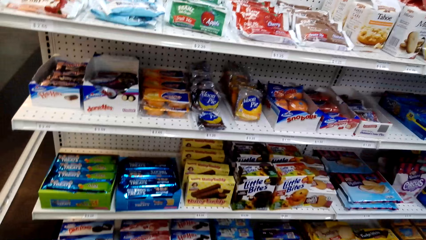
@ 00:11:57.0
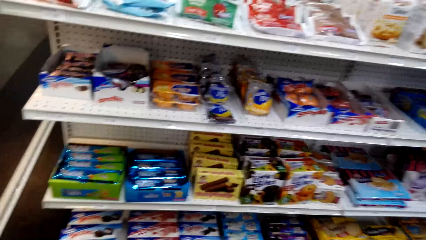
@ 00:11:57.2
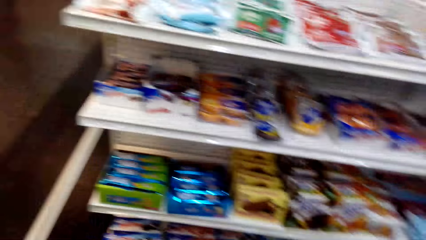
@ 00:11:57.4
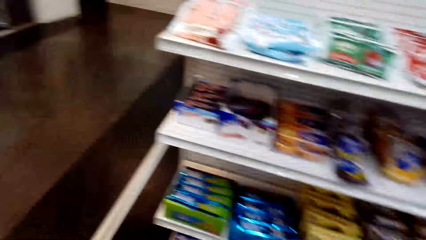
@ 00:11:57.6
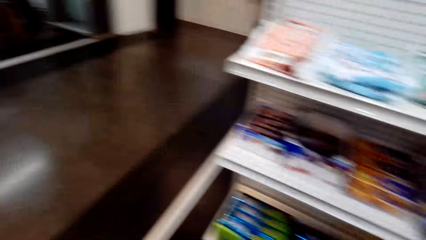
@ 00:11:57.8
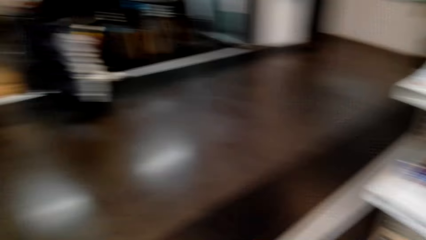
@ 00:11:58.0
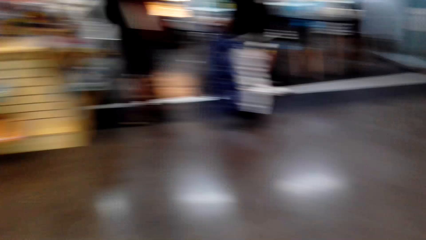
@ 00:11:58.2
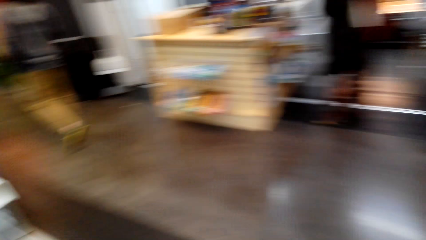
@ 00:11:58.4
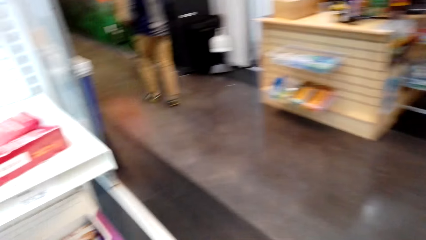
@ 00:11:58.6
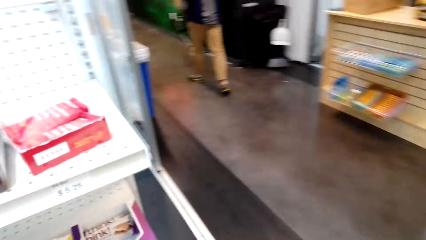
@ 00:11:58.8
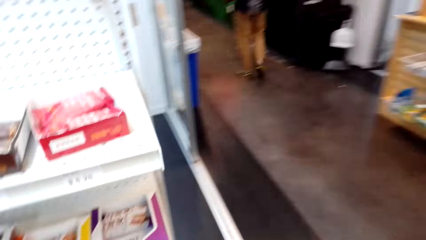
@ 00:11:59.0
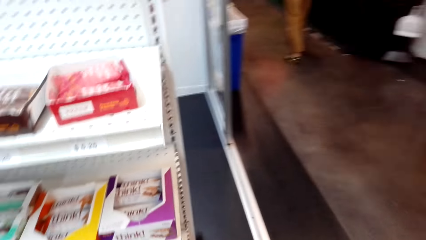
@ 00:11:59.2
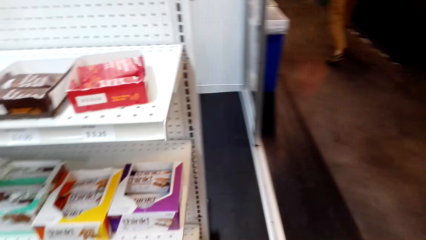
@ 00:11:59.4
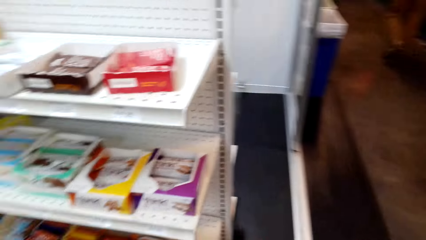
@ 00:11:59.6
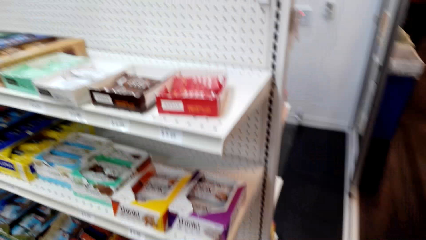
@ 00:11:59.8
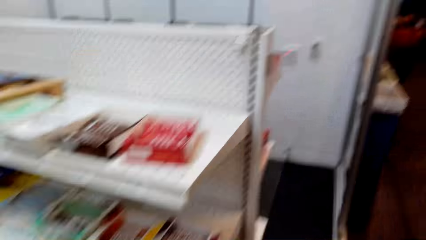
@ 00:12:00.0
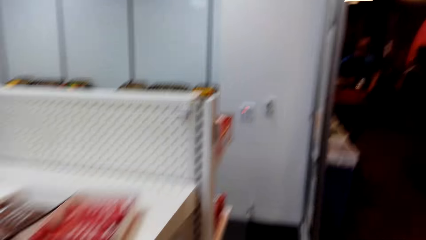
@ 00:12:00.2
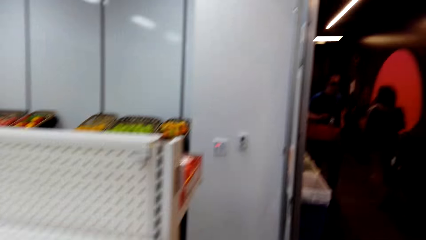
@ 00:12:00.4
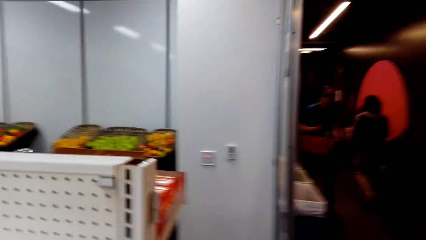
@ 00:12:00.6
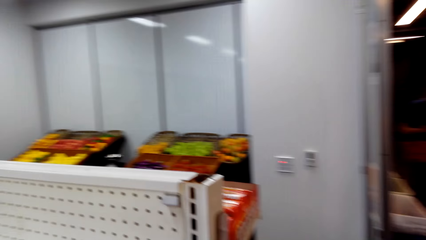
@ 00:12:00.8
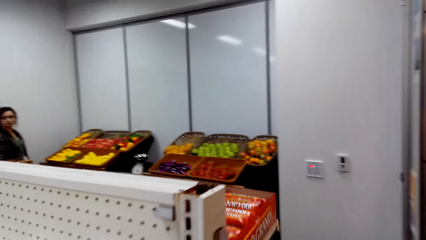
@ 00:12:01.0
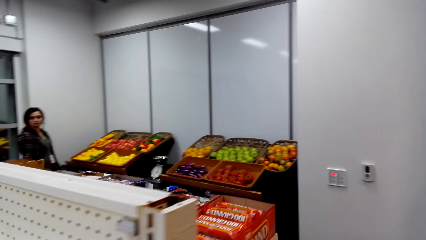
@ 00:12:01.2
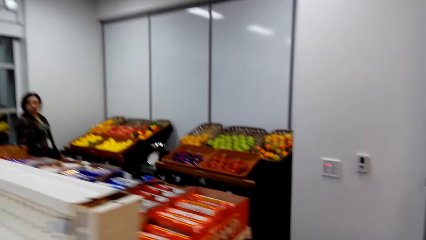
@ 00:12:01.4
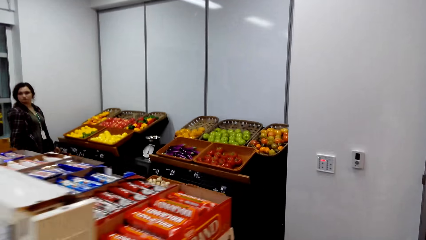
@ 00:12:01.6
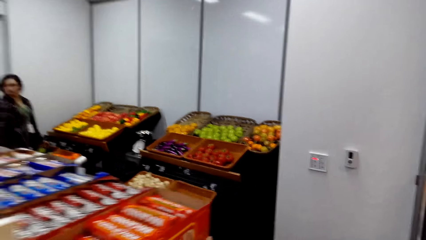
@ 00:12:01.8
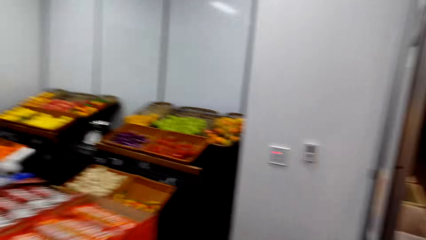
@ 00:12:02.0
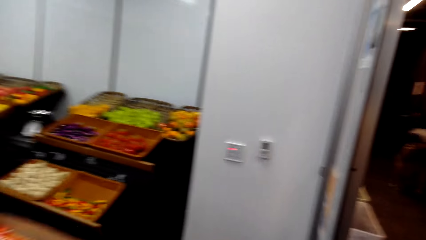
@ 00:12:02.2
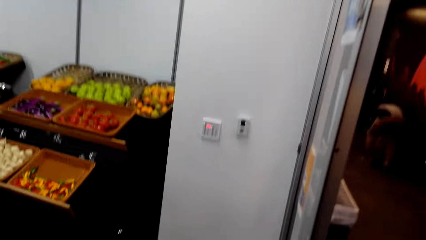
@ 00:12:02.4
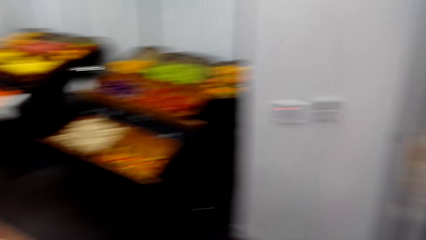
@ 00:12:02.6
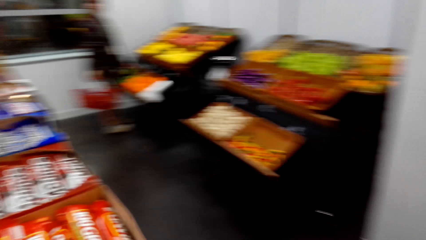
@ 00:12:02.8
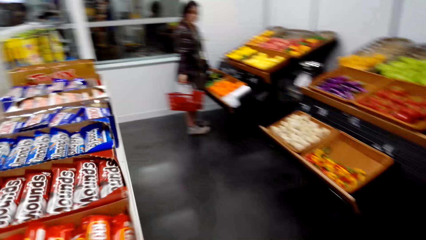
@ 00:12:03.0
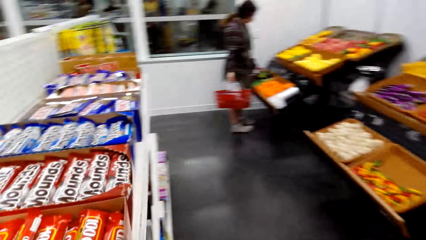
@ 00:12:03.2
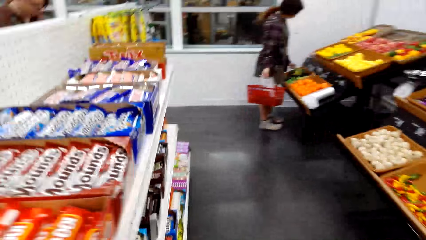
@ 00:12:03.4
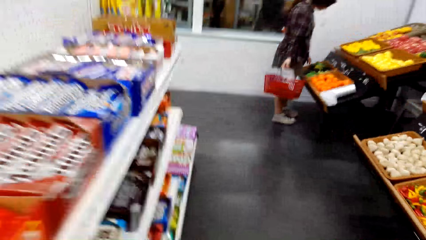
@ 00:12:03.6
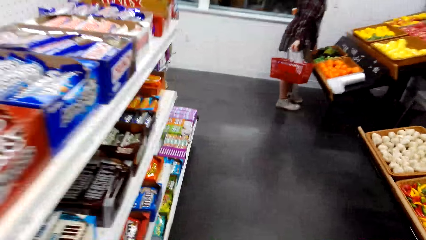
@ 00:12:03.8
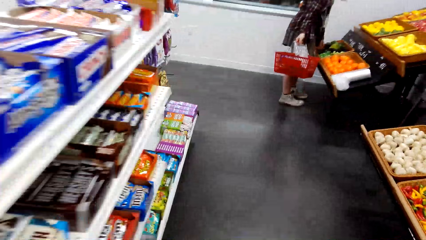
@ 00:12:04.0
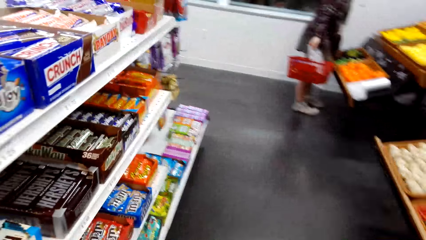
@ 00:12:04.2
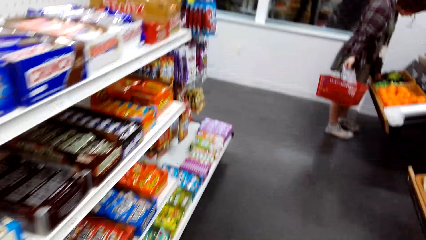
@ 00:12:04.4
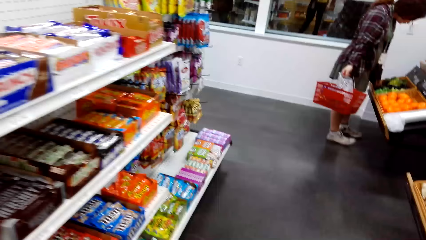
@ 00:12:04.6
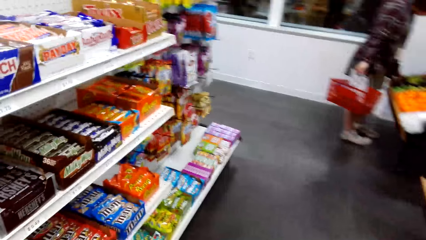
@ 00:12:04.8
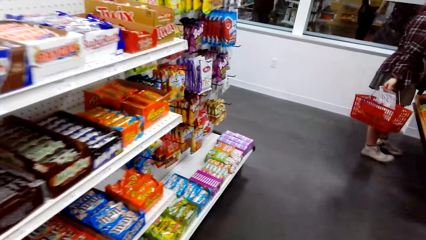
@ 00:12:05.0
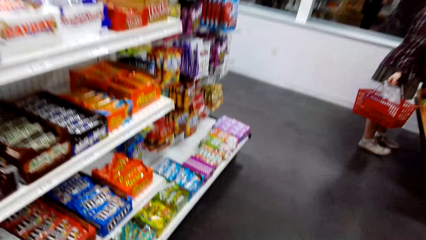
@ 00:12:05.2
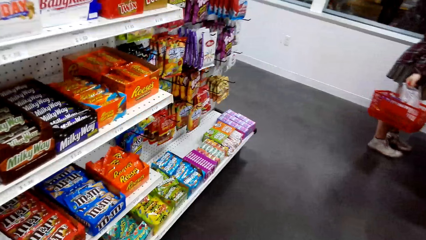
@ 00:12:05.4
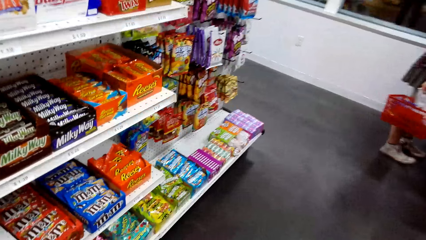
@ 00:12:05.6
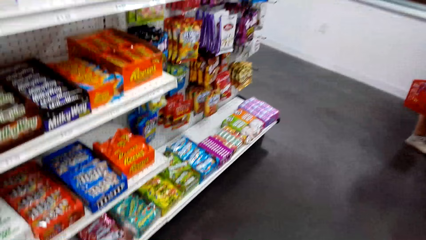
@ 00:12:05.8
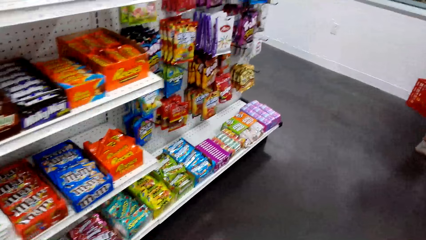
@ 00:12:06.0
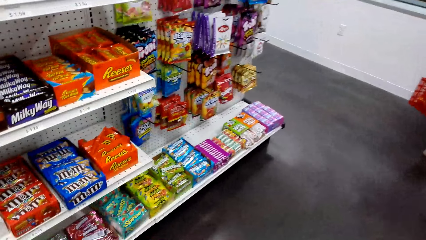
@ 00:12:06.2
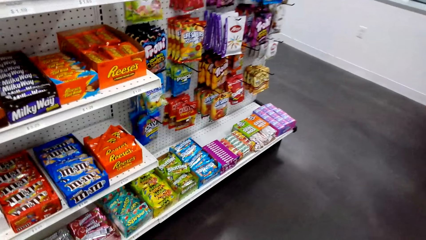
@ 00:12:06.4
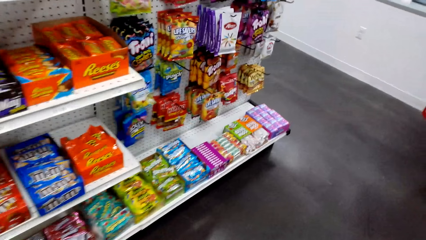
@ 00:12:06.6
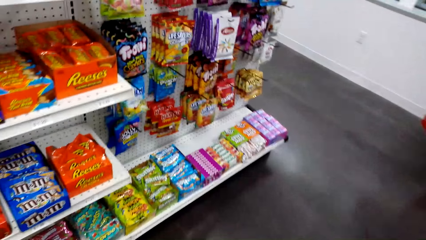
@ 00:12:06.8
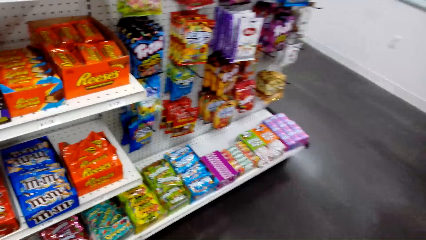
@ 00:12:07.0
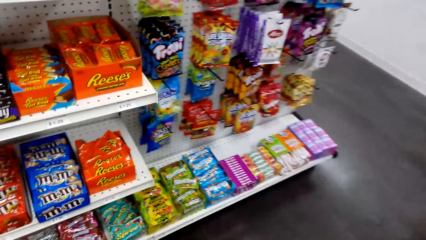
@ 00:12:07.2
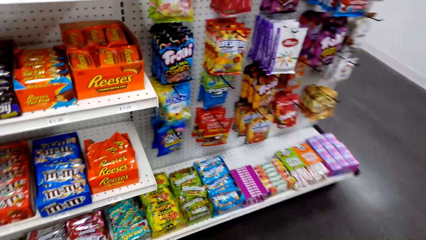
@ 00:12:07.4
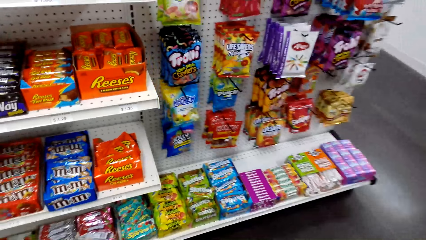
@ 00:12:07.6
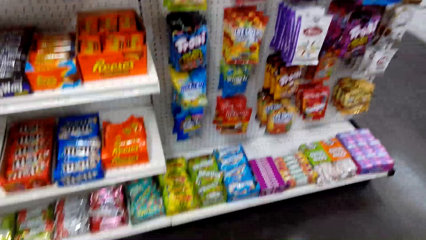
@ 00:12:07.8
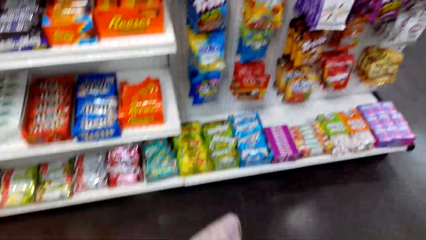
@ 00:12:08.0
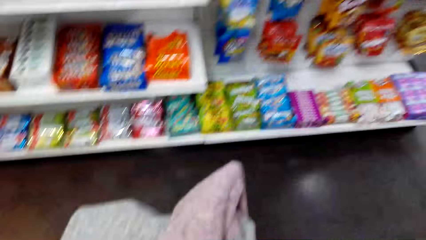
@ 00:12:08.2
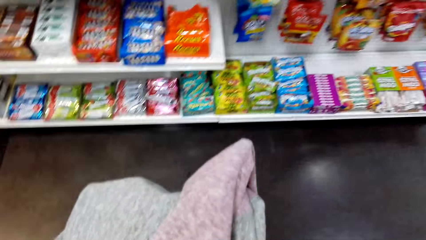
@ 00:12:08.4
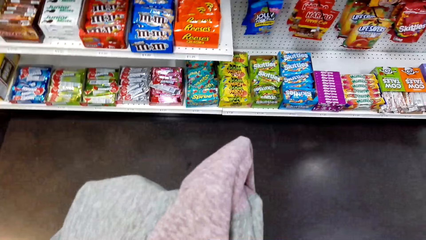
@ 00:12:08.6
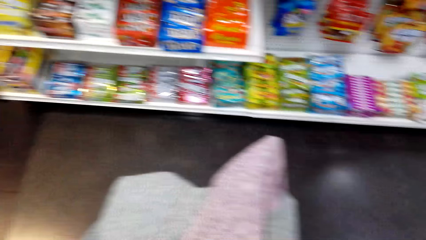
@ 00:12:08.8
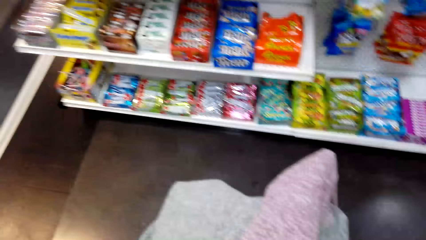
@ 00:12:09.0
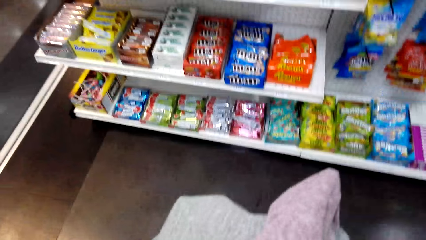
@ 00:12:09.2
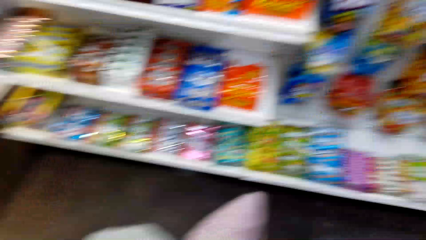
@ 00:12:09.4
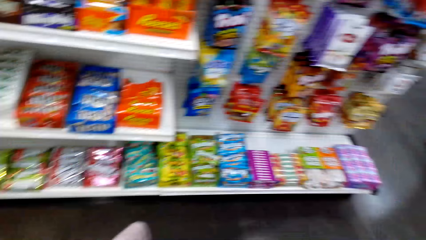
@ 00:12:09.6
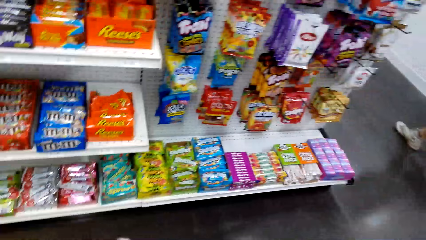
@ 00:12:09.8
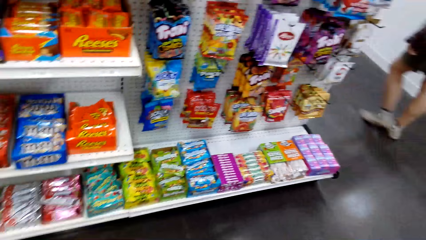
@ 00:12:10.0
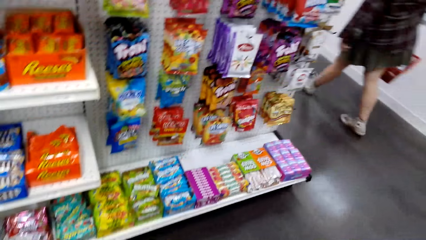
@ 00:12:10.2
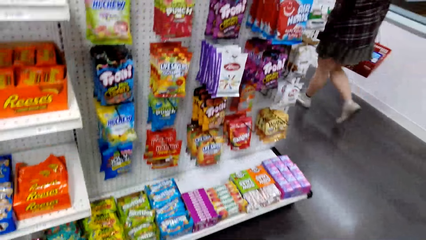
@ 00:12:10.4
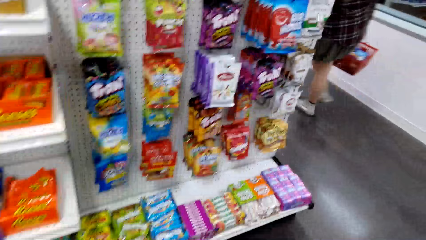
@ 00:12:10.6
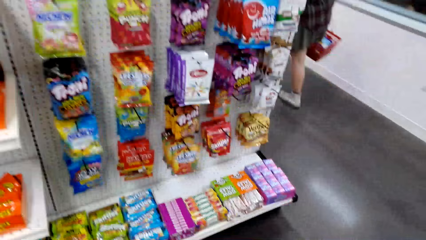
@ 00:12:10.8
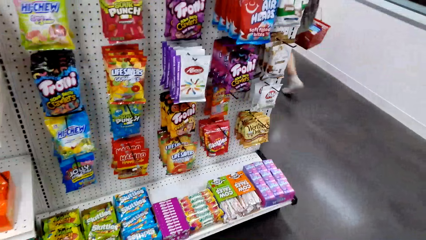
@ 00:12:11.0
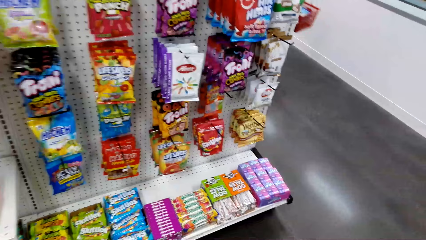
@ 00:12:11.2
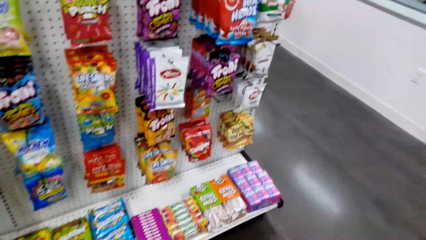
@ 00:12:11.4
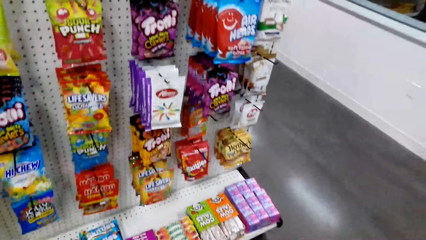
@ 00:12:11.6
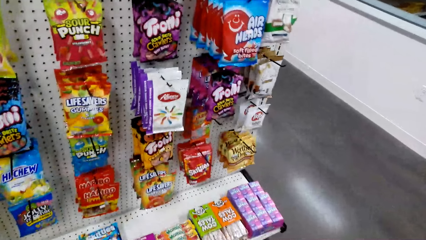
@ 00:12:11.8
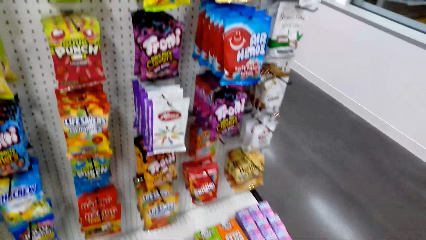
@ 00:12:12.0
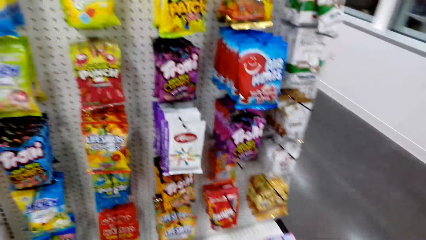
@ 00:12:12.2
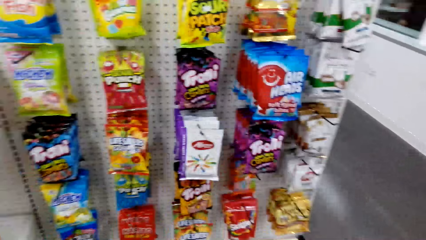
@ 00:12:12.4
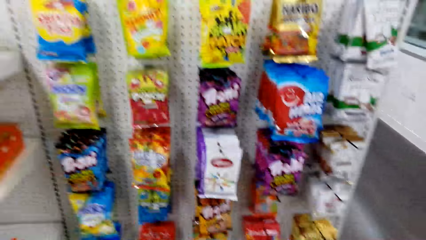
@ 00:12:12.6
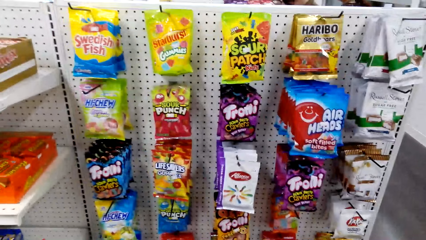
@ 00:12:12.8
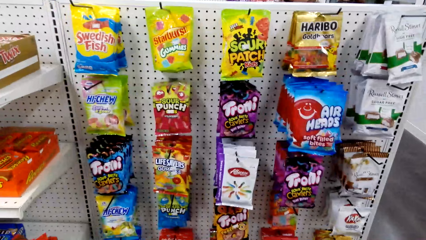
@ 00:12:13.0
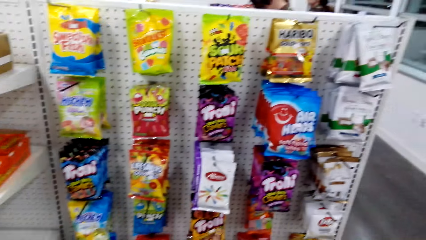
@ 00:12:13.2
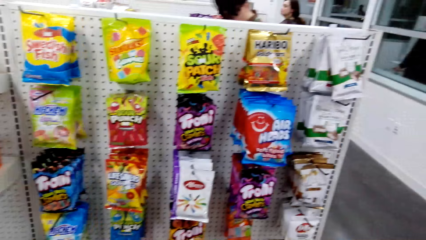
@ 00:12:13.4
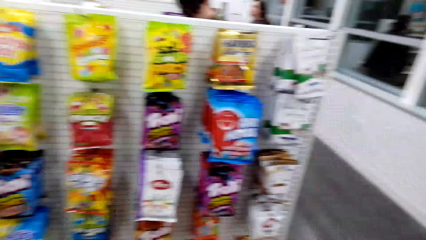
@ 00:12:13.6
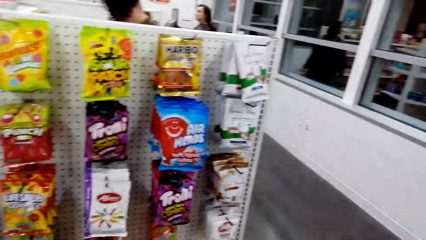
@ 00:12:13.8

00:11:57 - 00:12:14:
The camera wearer walks forward. They look around the shelf.
